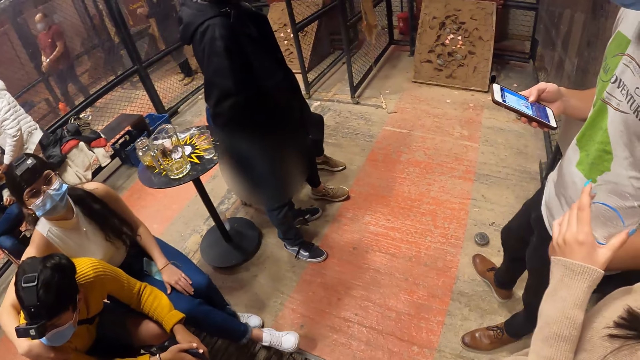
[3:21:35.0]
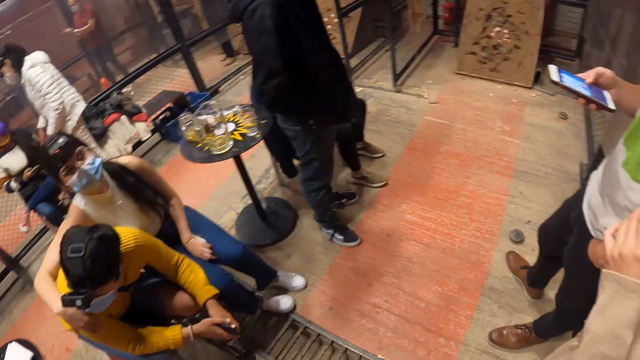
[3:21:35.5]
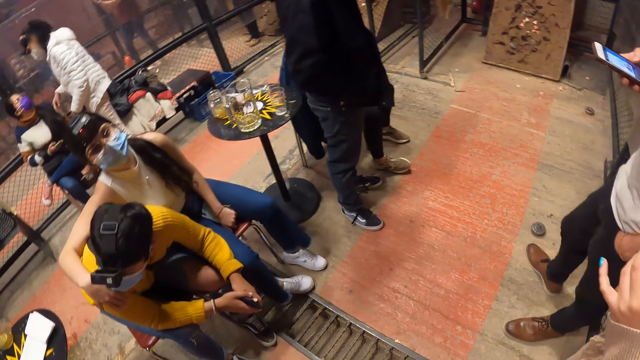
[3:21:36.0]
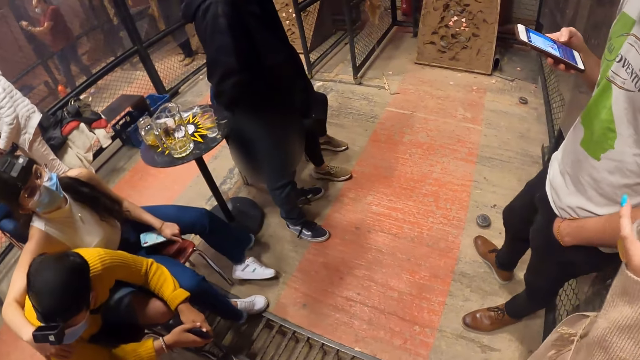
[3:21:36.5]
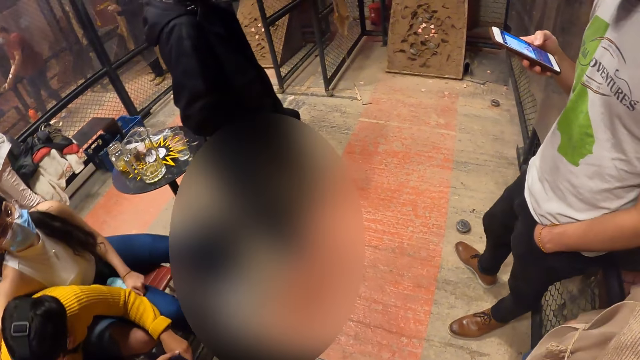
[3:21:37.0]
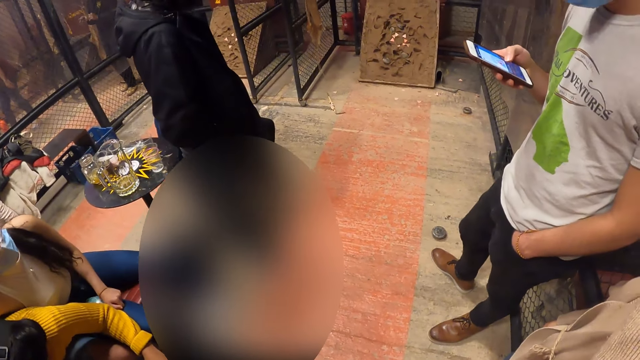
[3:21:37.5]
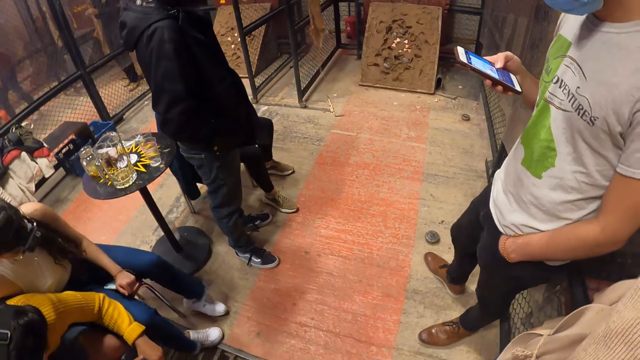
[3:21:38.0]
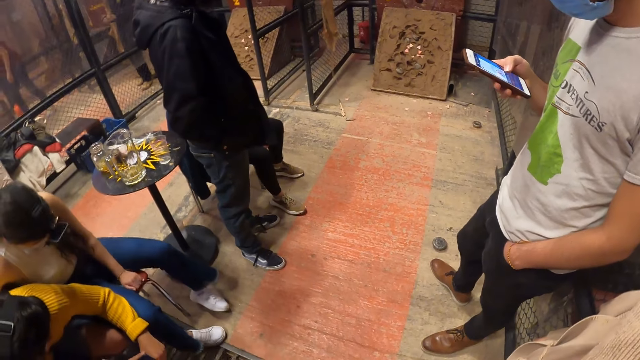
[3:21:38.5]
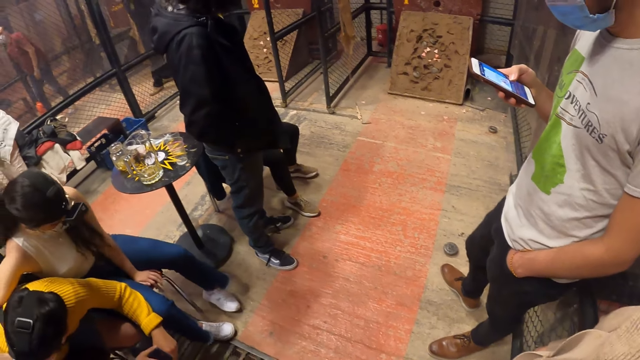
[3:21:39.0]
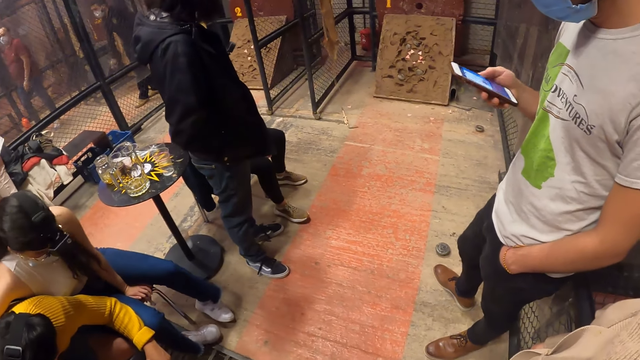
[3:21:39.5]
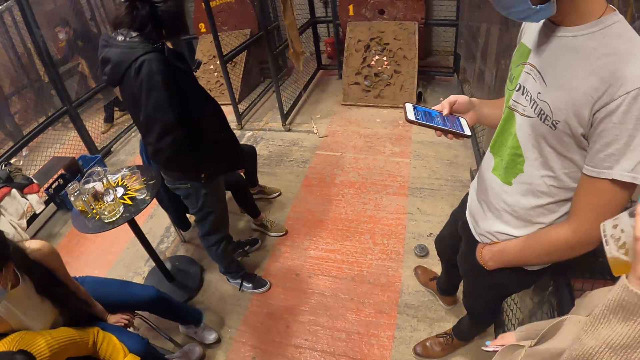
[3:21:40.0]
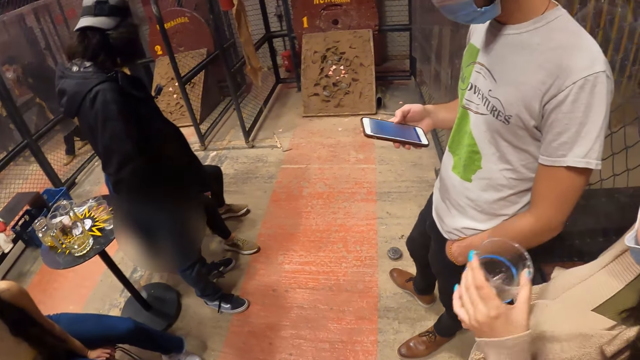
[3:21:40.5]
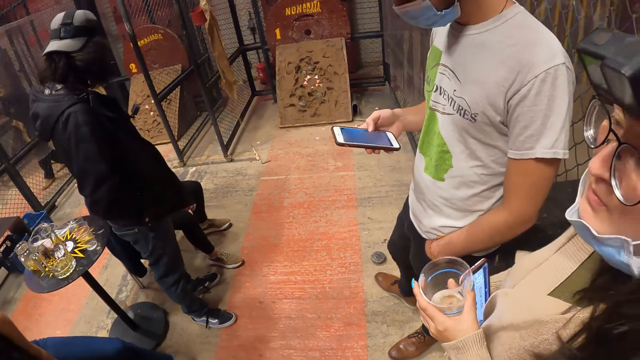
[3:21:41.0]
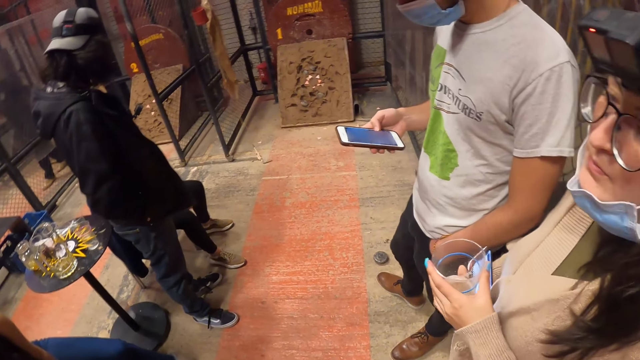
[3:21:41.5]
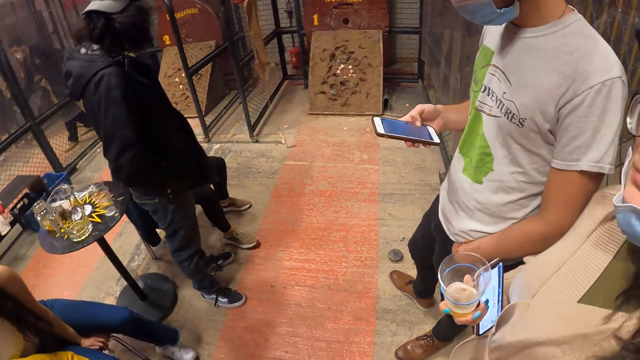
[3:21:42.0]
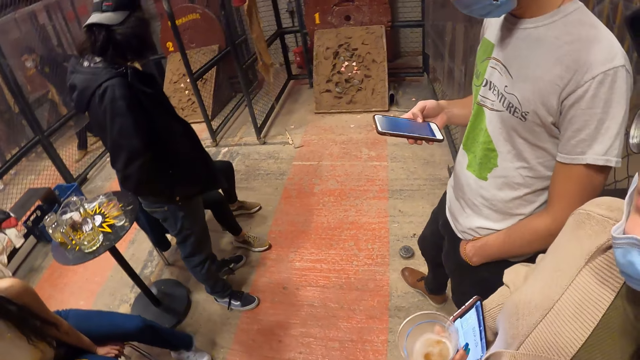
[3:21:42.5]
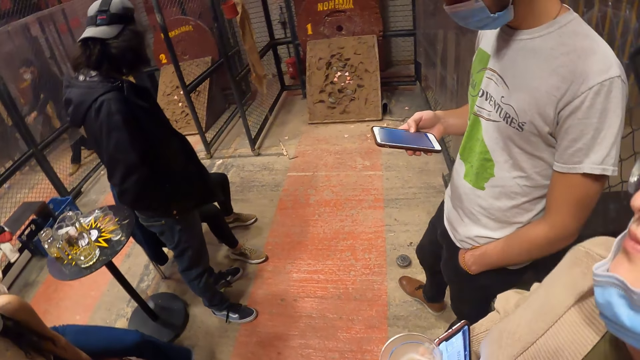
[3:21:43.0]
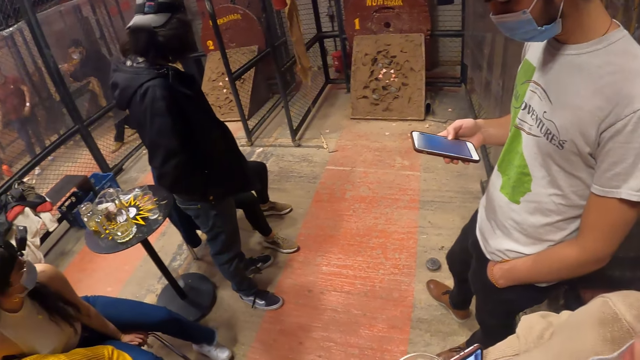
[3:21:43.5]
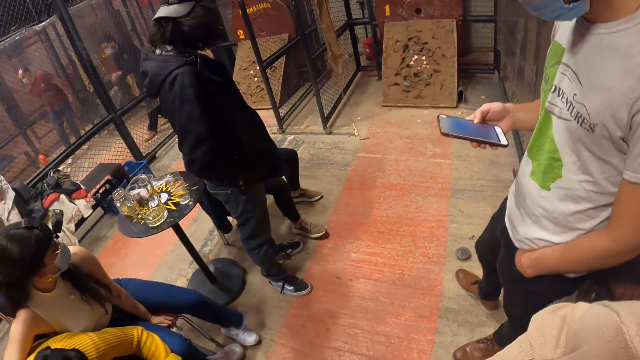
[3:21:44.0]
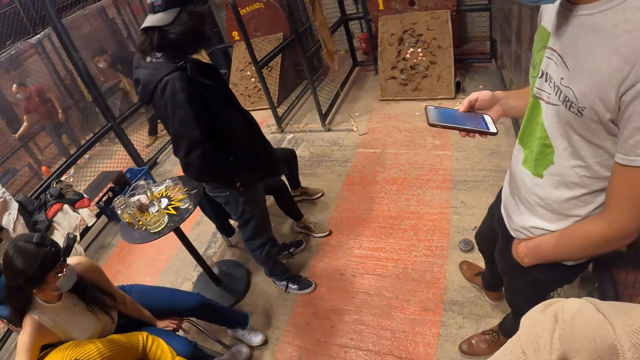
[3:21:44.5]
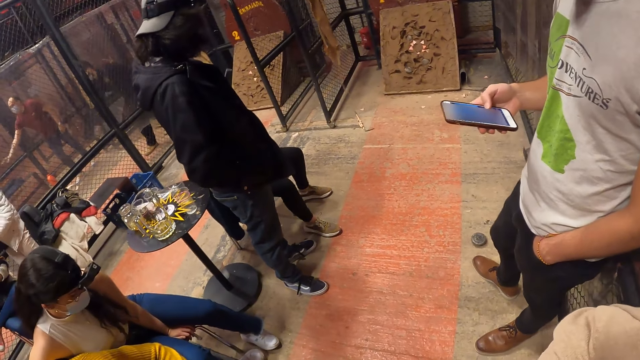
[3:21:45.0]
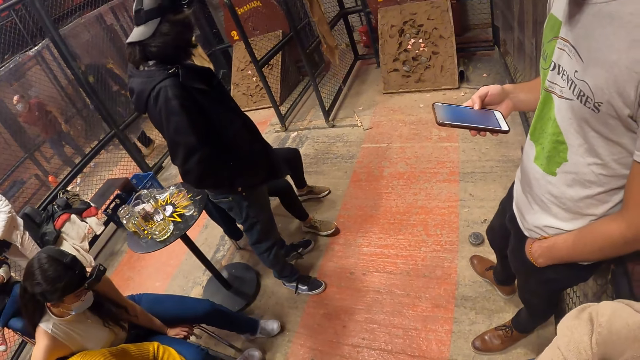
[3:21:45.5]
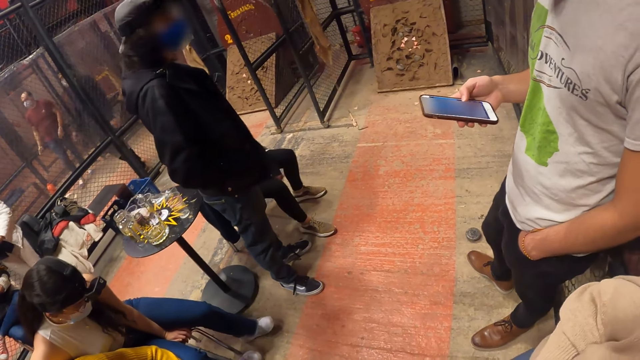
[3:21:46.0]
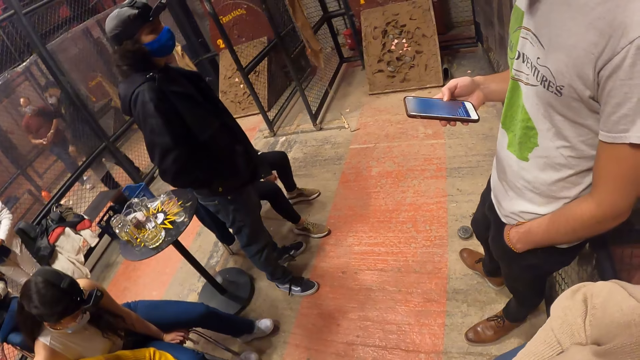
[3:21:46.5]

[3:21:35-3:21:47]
The woman drinks from the glass cup in her left hand. She passes the glass cup in her left hand to her right hand.

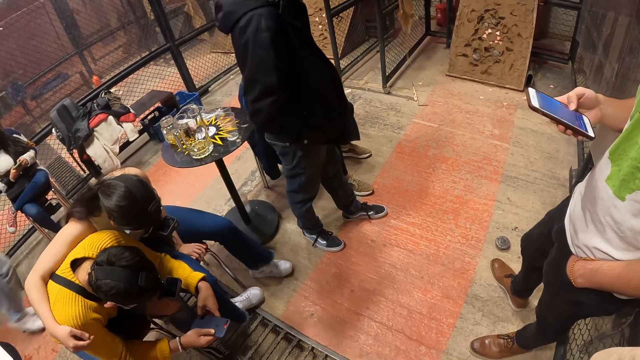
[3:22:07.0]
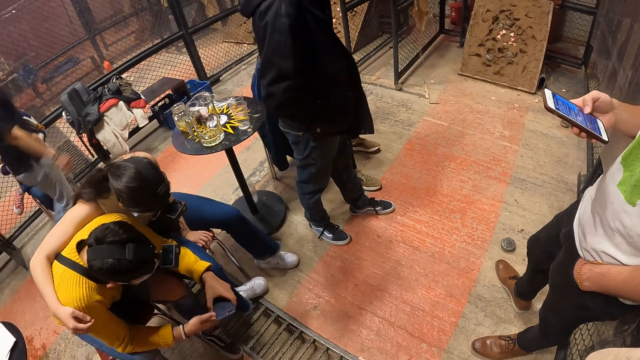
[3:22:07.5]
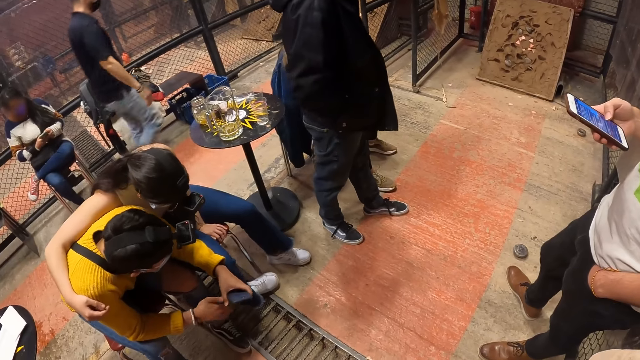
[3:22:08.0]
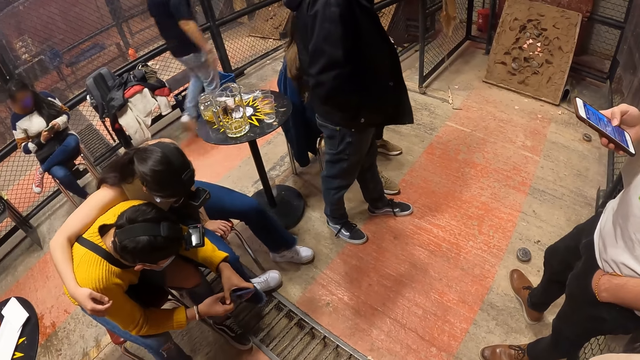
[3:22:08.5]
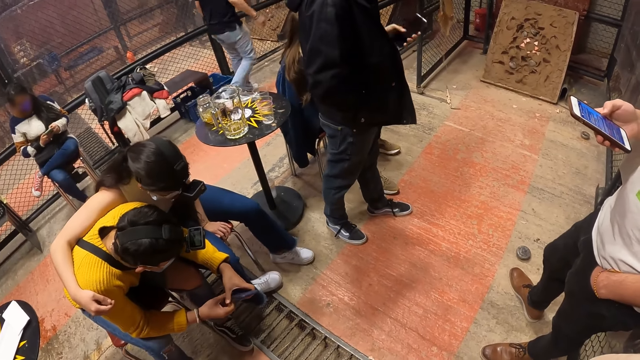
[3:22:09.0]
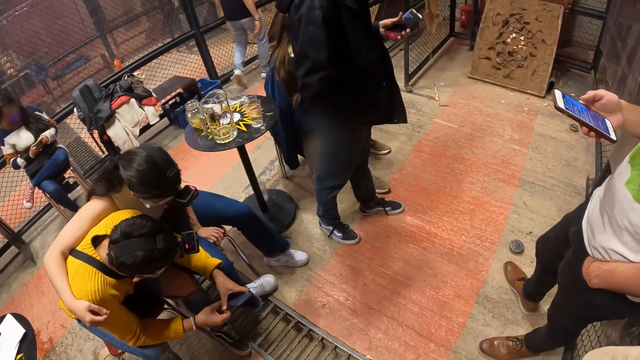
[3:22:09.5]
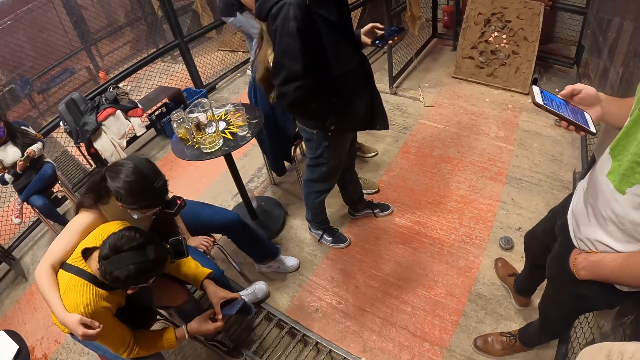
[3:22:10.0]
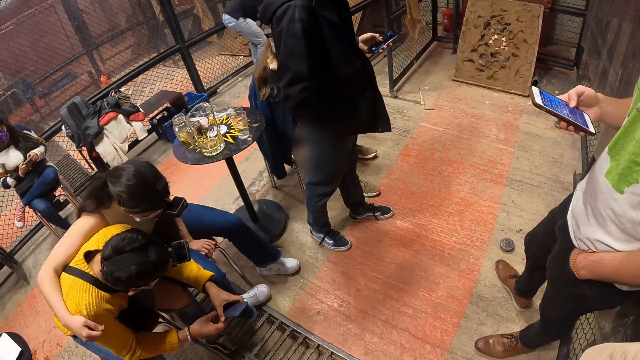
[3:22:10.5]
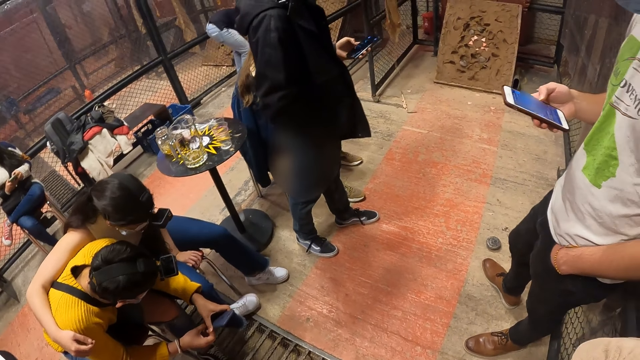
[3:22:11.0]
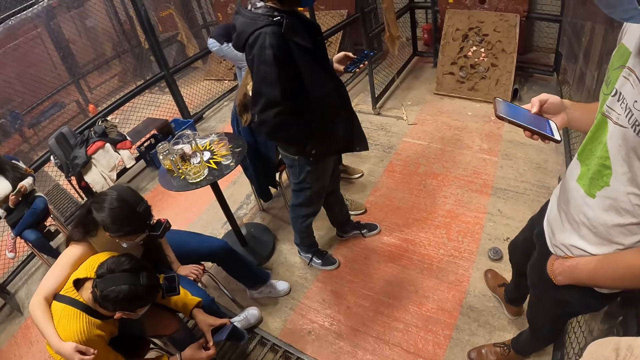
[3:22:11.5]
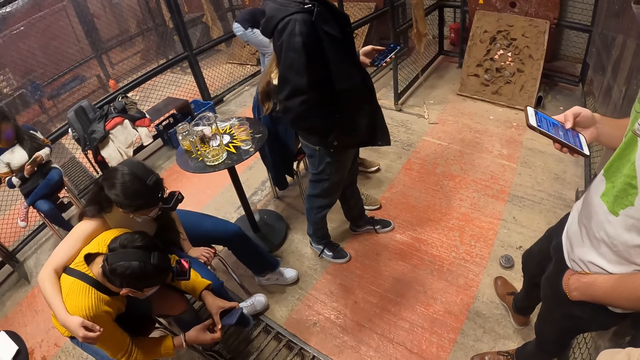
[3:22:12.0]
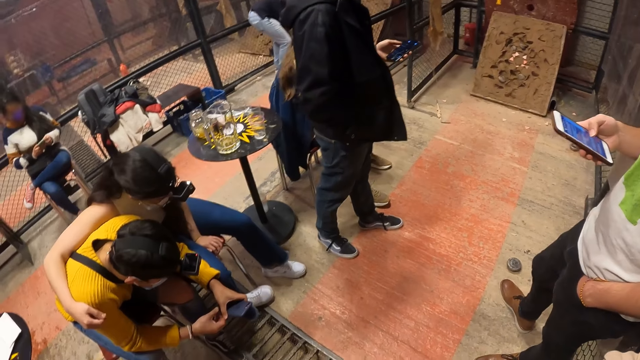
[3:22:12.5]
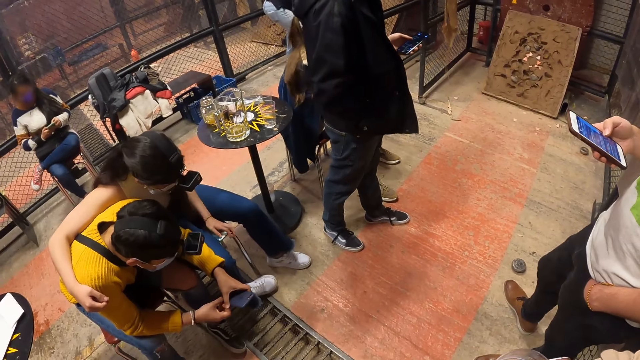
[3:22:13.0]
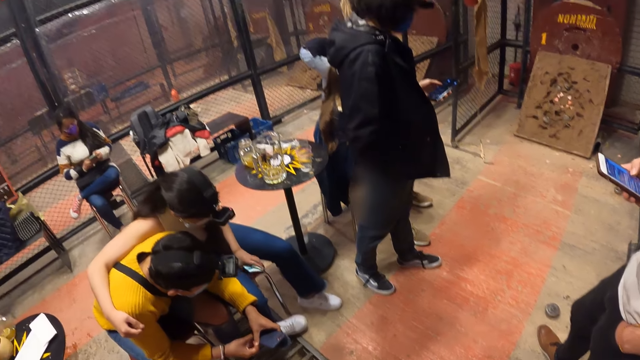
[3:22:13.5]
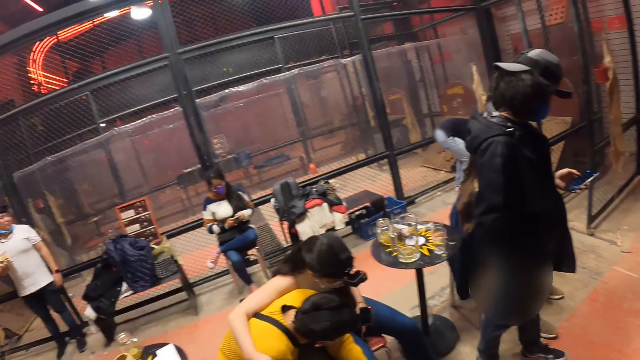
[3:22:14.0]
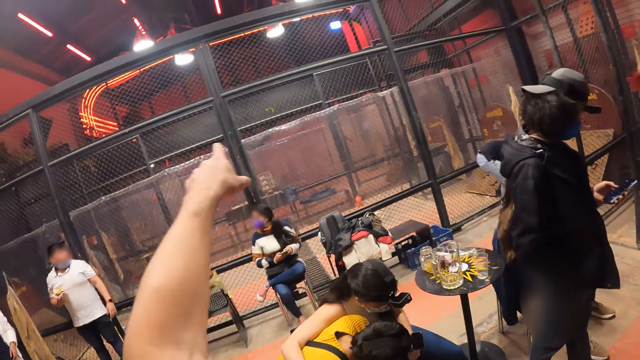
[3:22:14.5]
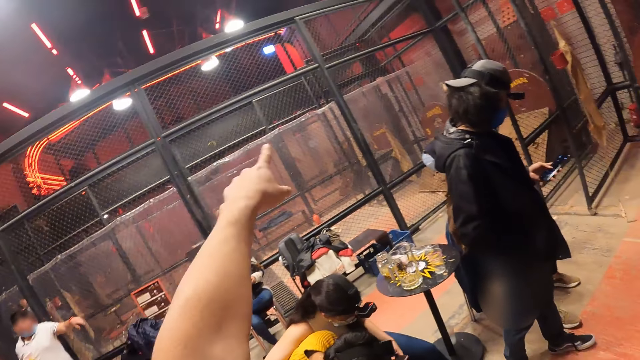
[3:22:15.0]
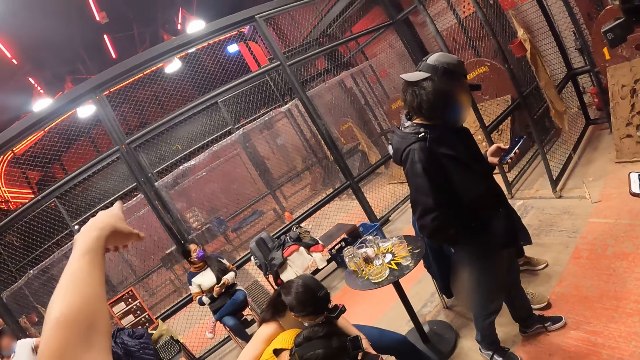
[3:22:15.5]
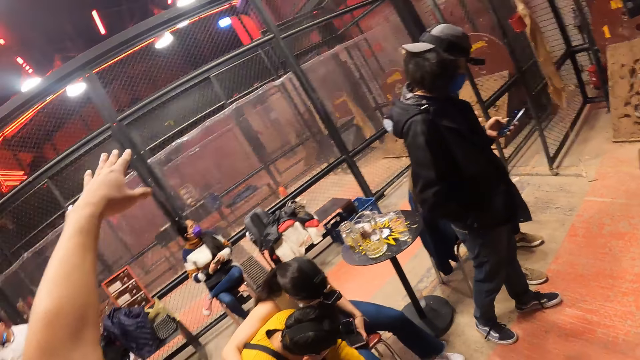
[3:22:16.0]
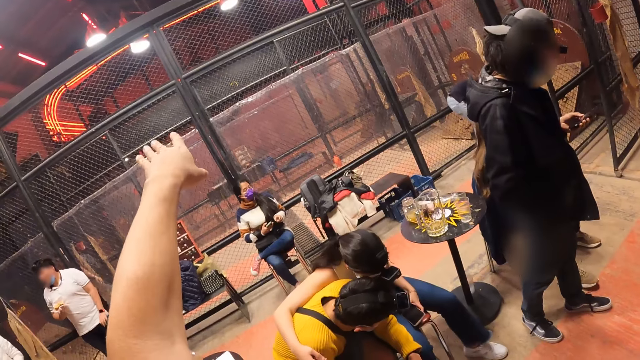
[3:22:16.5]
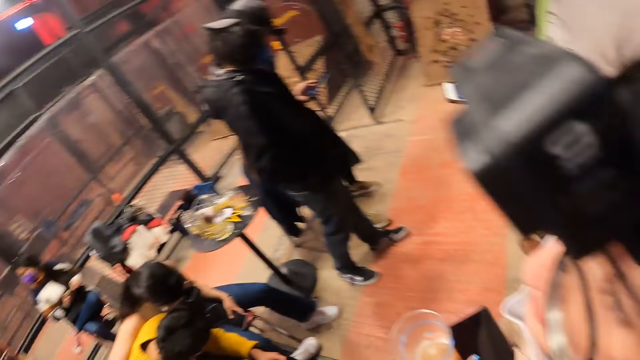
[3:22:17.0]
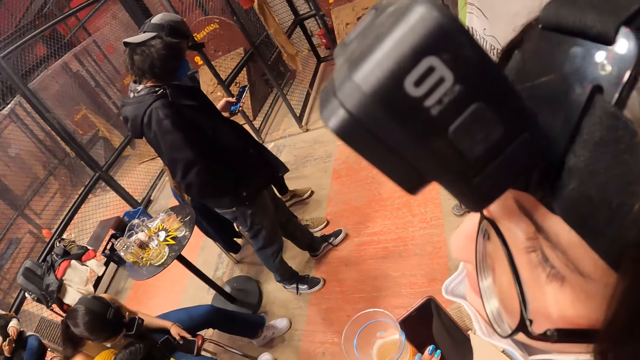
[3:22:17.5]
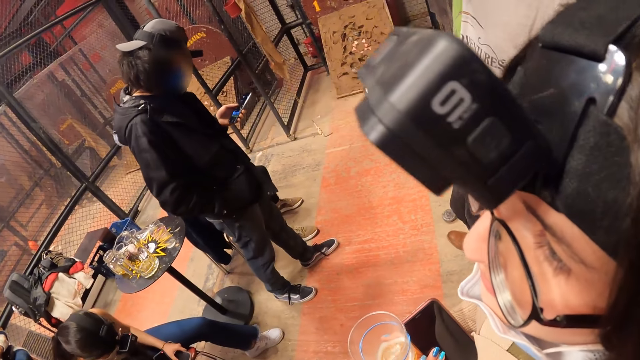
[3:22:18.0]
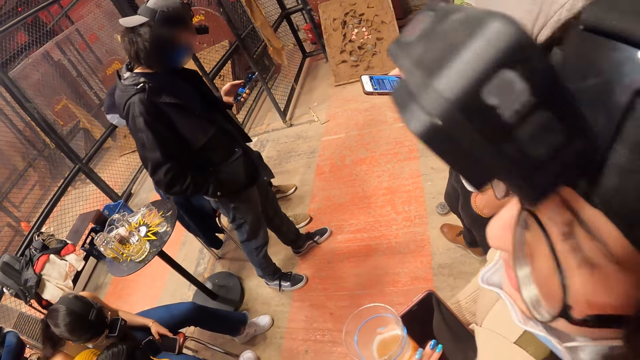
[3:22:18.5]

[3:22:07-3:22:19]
The man takes out the phone from his jacket with his left hand. He operates the phone in his left hand. The camera wearer interacts with the woman. They move the hand. They look at the camera.
